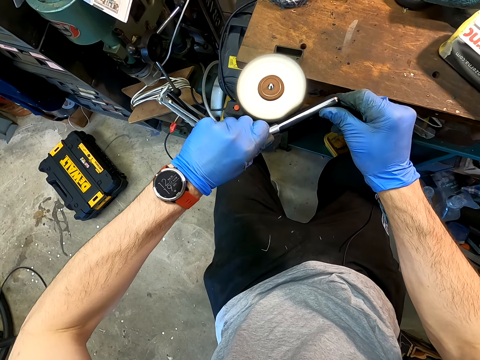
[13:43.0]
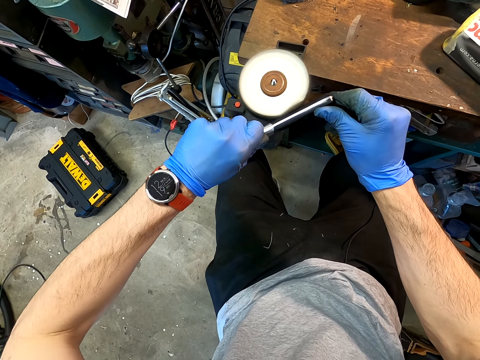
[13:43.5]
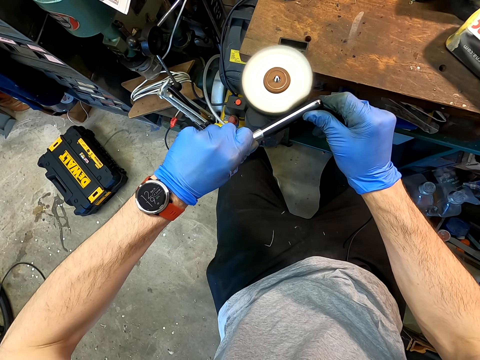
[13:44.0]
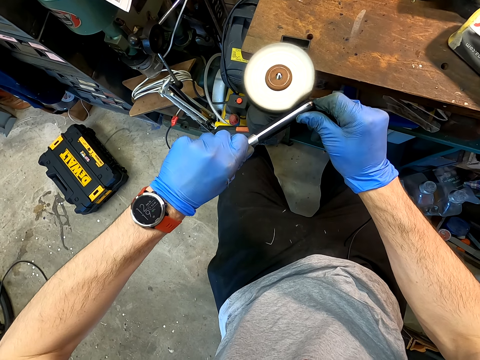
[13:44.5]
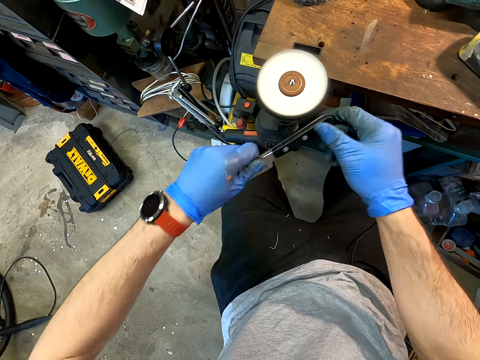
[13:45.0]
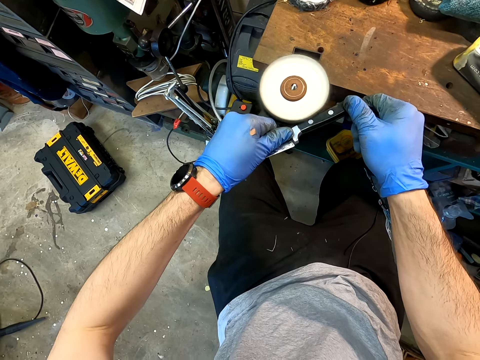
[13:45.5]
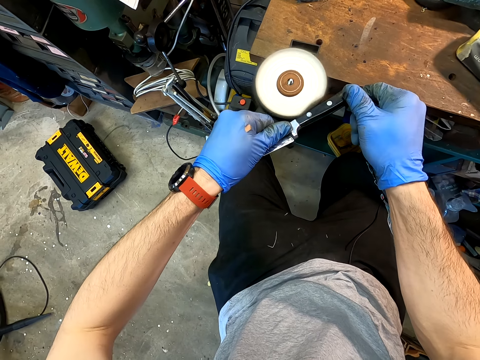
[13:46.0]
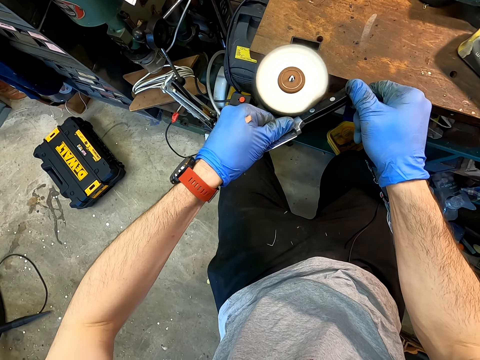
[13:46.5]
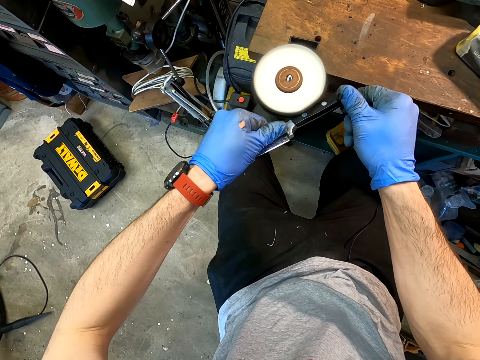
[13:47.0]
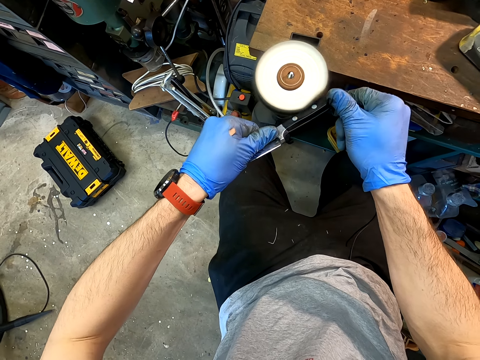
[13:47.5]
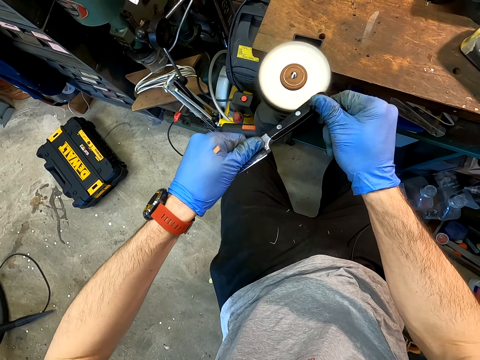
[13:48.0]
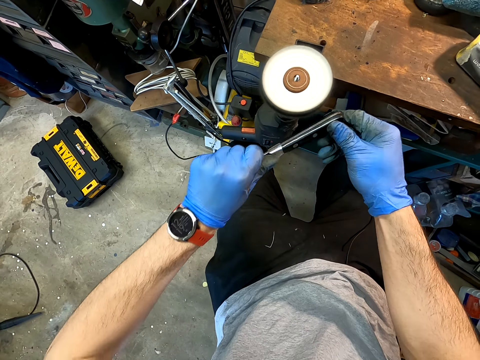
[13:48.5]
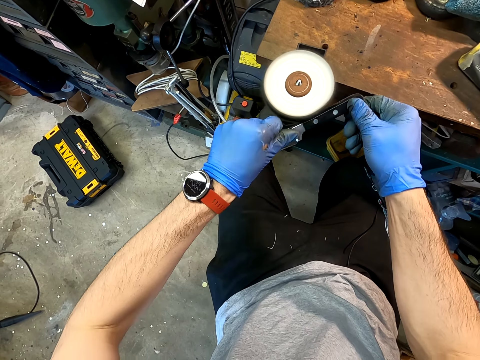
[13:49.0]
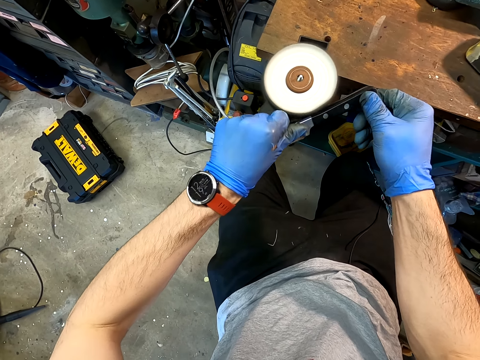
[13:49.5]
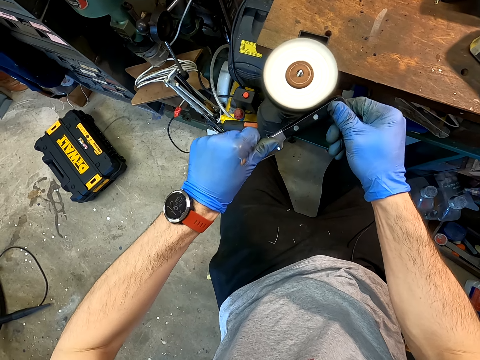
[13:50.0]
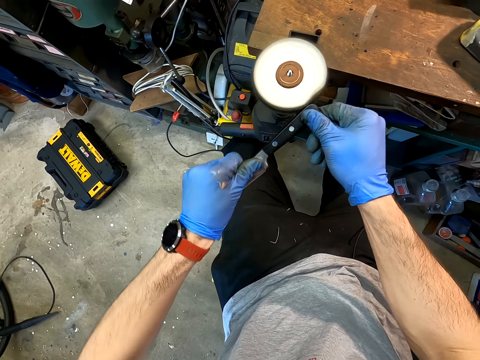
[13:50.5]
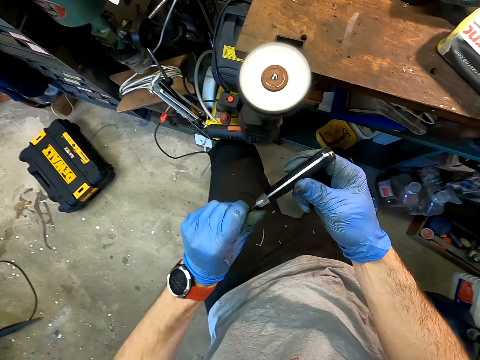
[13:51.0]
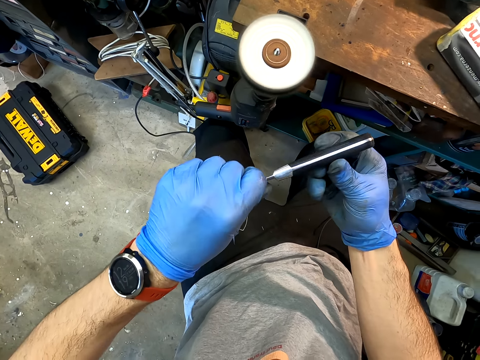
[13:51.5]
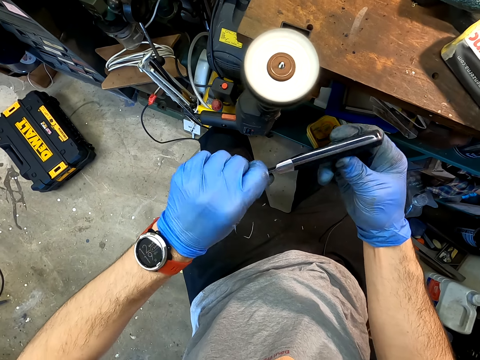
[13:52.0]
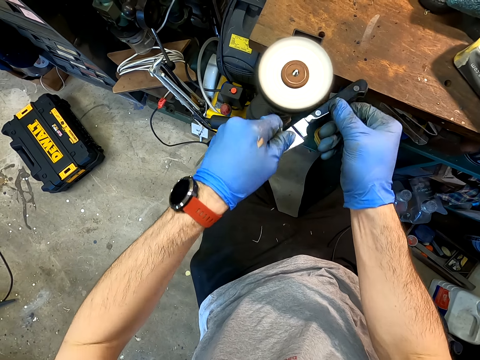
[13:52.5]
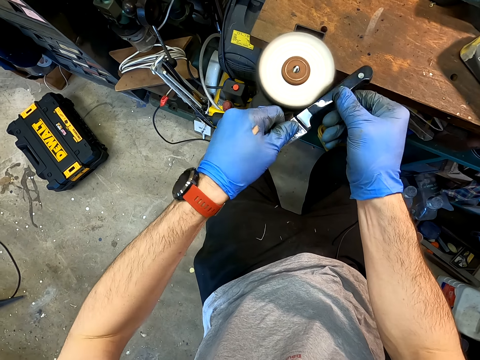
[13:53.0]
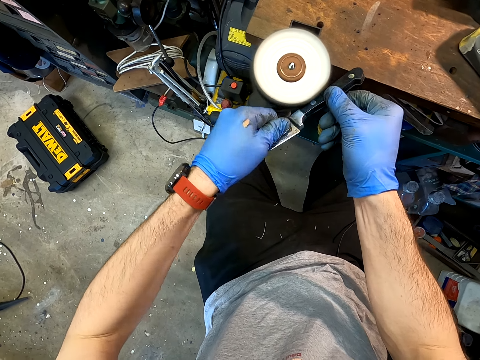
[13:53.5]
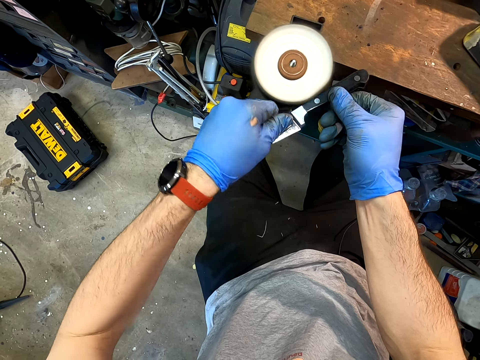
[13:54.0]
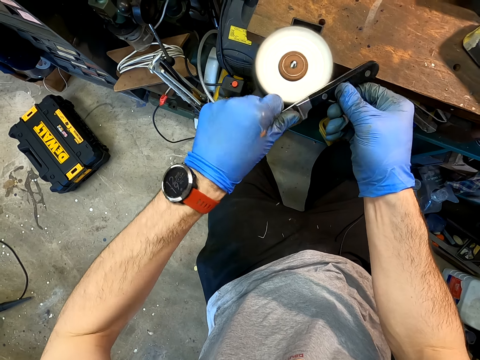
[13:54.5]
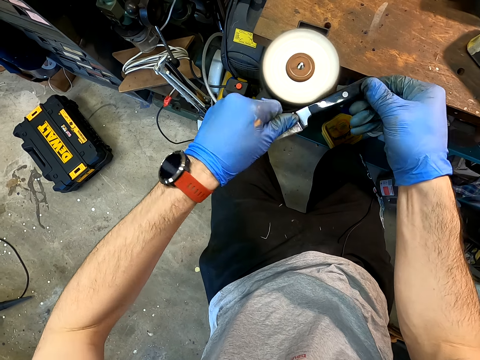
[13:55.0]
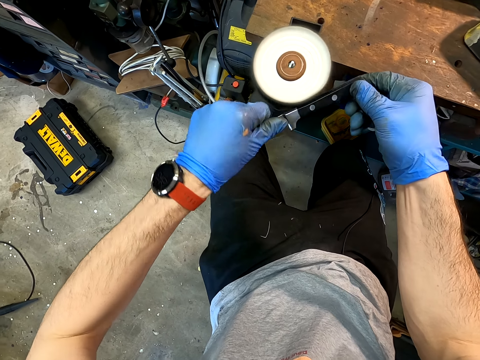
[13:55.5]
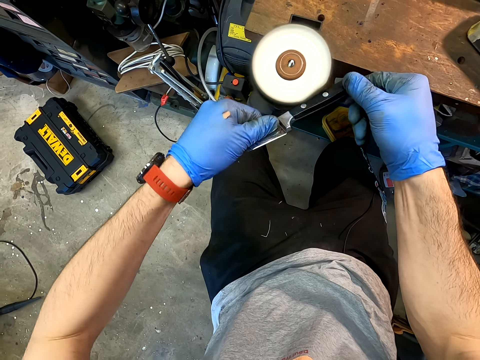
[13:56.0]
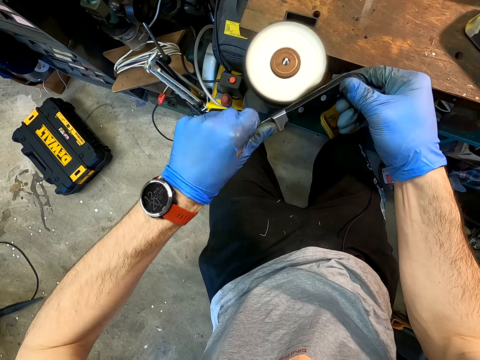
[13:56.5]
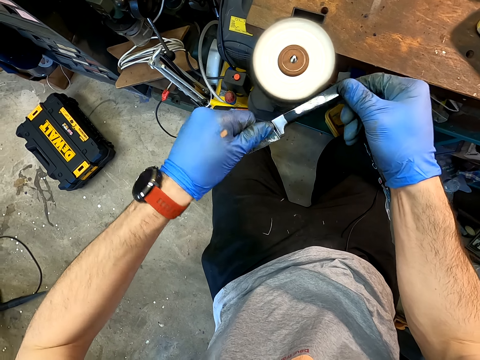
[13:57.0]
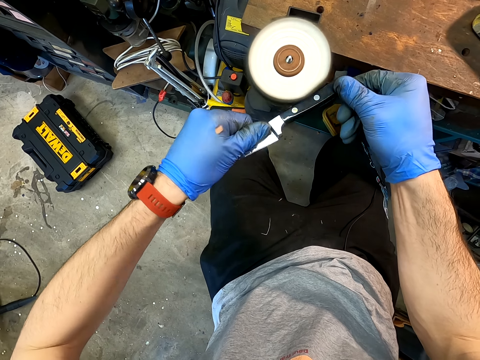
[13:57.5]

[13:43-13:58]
The camera wearer looks at the knife. They sharpen the knife with a knife sanding machine.

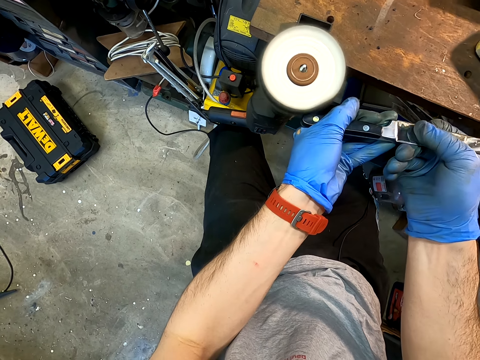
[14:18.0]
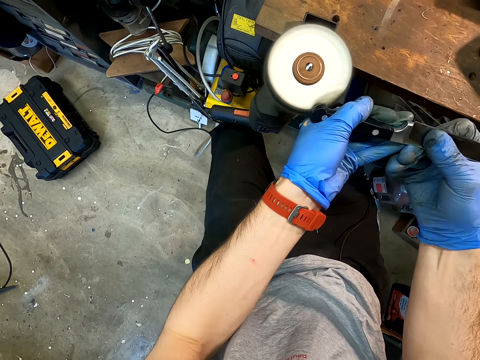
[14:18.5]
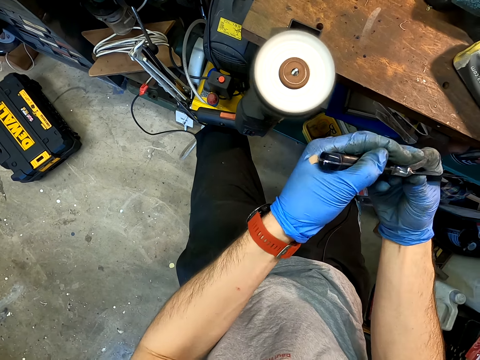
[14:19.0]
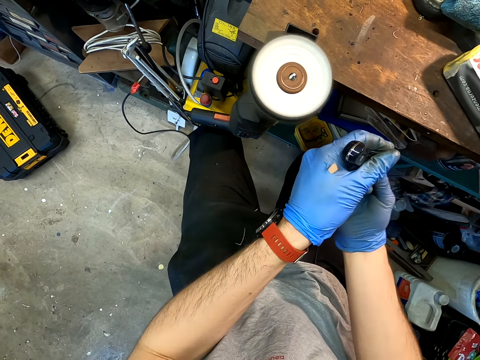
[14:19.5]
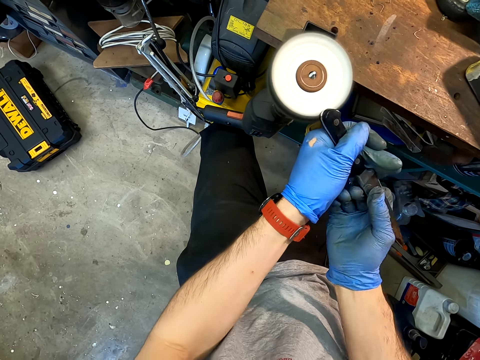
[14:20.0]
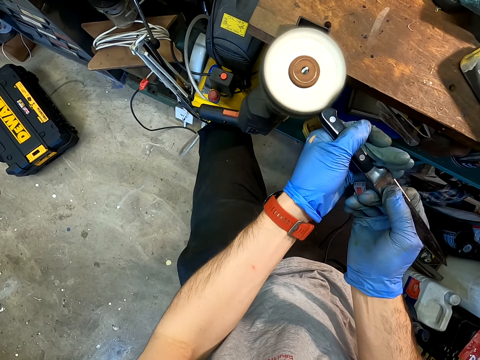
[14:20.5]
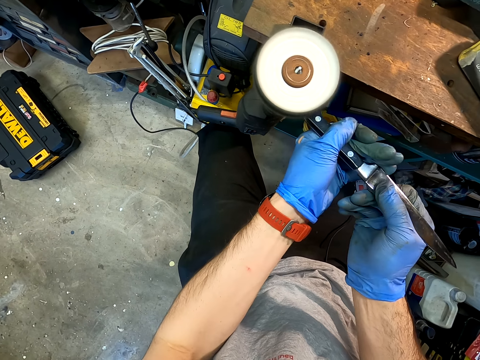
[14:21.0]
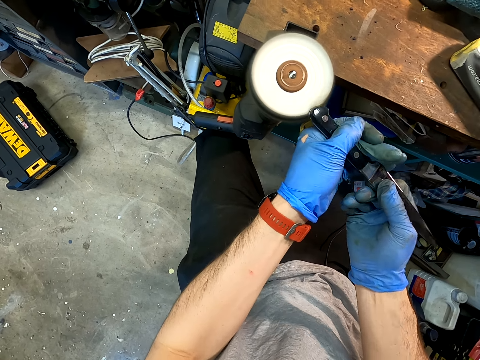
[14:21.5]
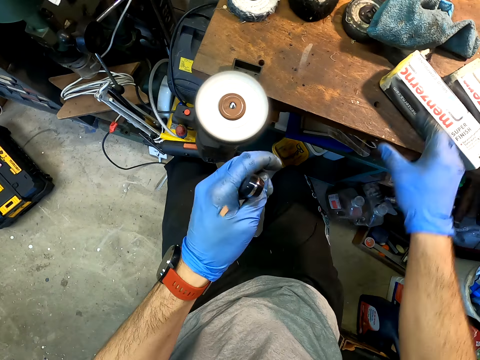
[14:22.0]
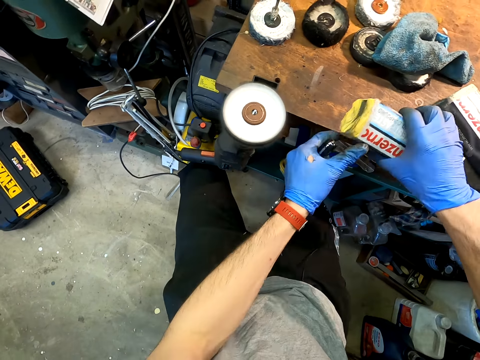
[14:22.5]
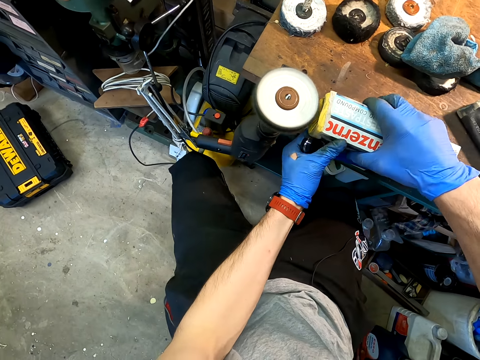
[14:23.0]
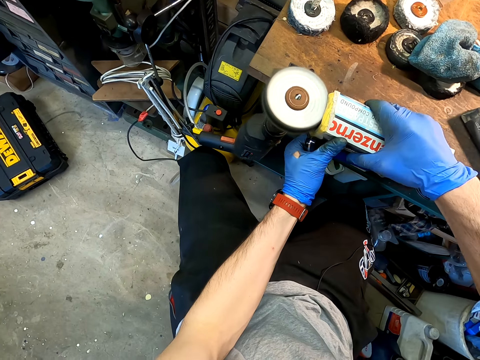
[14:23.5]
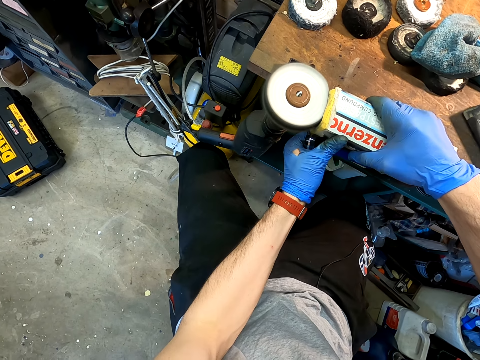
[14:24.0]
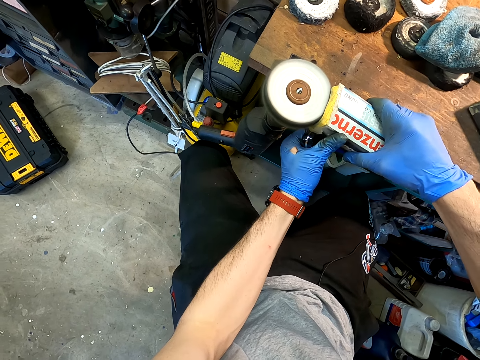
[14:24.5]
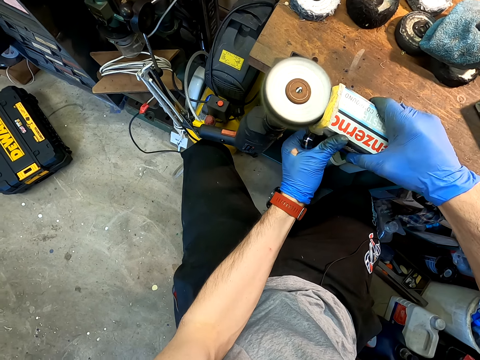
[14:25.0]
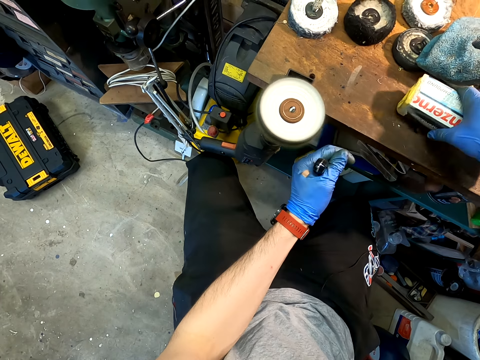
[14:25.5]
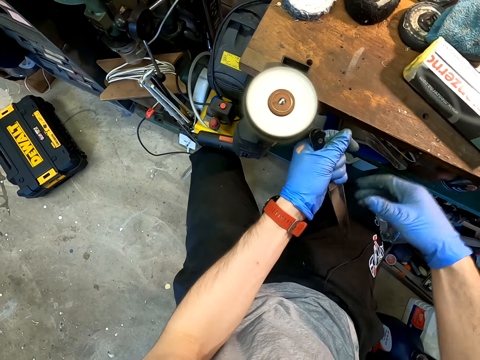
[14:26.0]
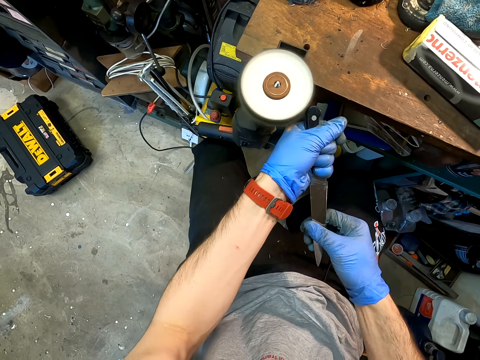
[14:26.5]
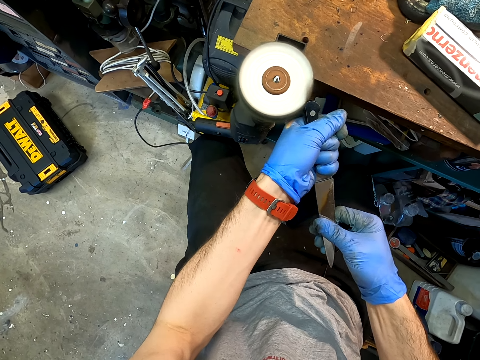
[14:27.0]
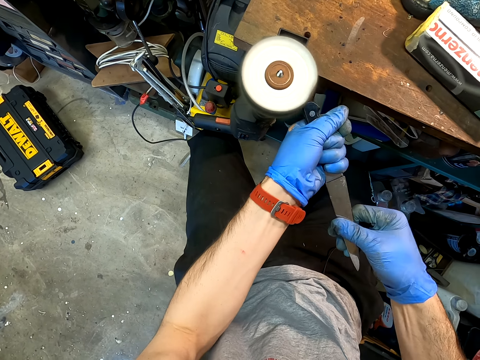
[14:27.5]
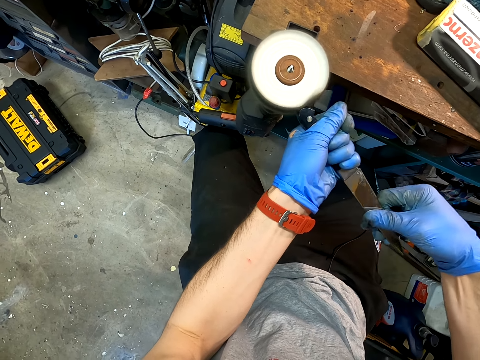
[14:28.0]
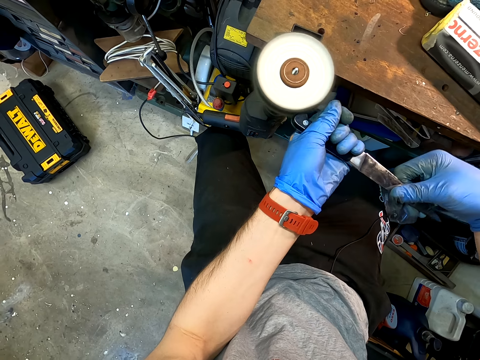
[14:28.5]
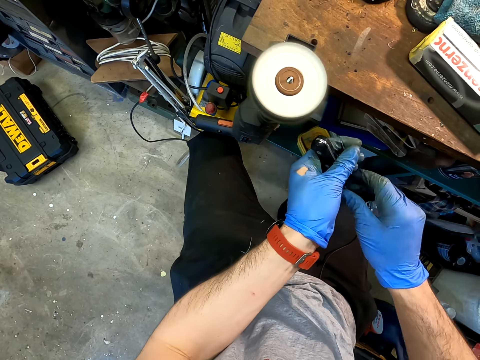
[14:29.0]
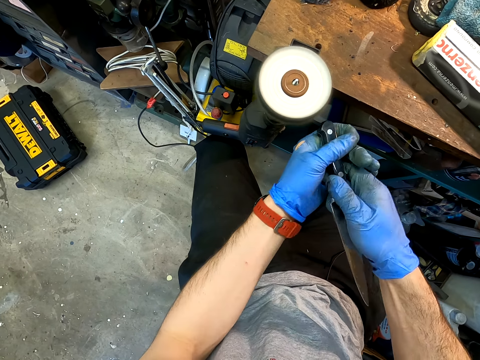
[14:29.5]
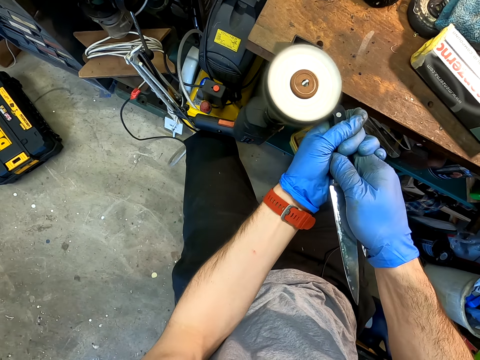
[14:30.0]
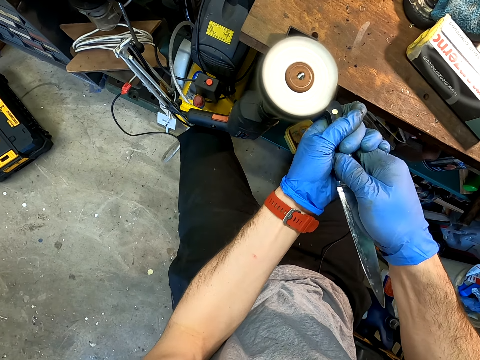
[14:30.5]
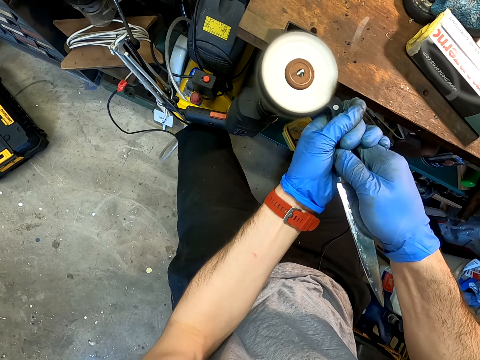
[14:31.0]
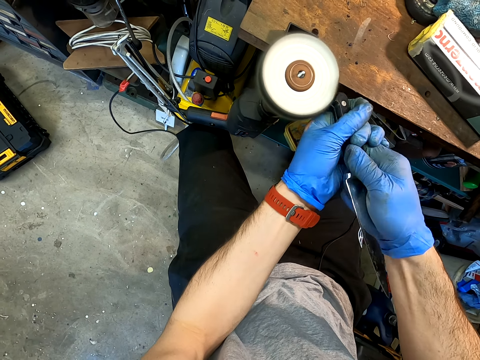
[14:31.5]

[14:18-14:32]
The camera wearer looks at the knife. They sharpen the knife with a knife sharpening machine. They pick up a polish from the table. They apply the polish on the knife sharpening machine. They sharpen the knife with the knife sharpening machine.
